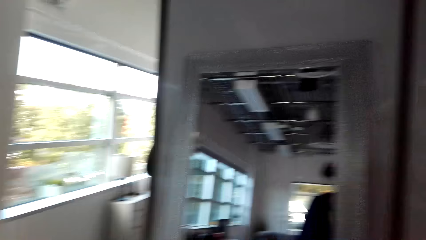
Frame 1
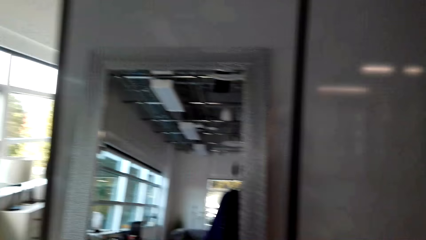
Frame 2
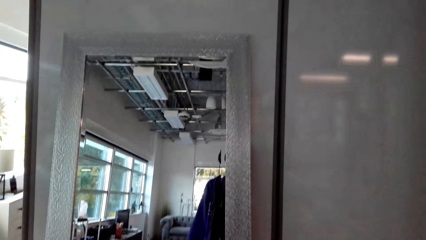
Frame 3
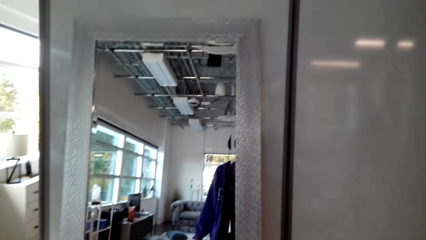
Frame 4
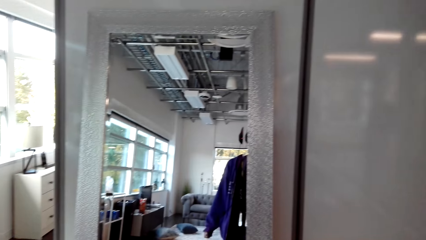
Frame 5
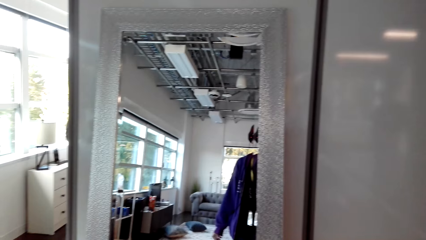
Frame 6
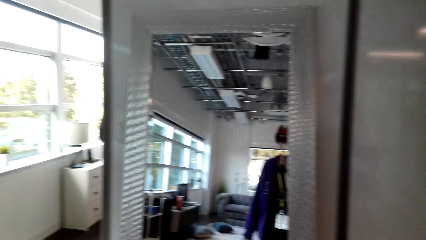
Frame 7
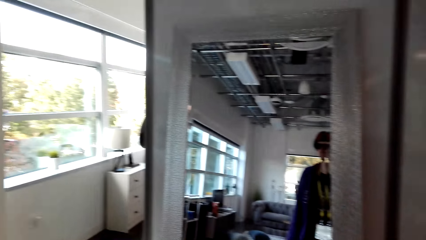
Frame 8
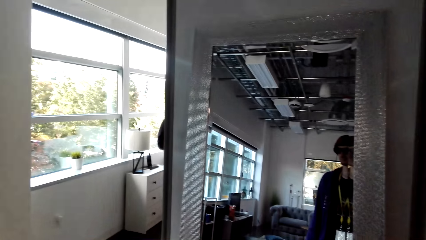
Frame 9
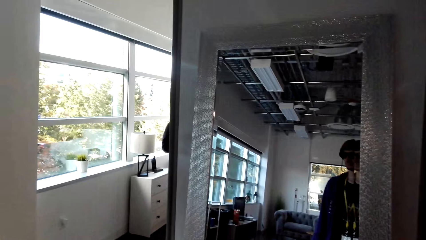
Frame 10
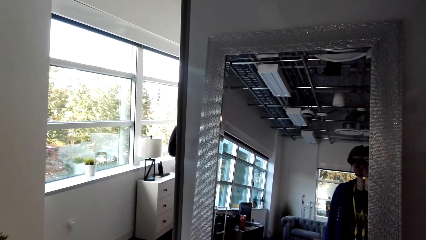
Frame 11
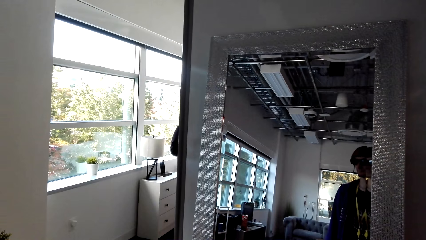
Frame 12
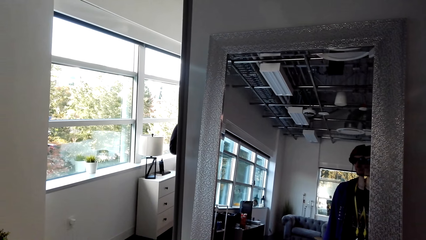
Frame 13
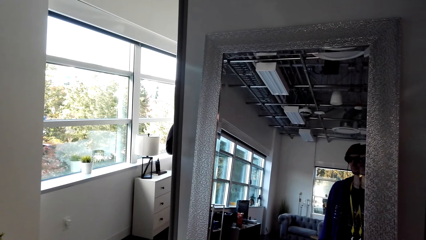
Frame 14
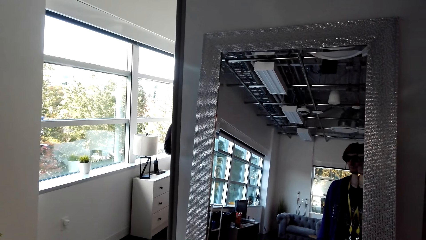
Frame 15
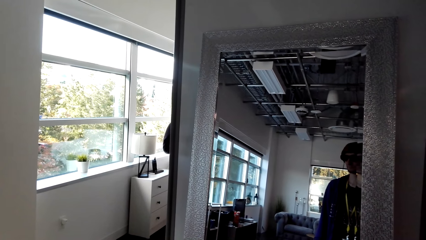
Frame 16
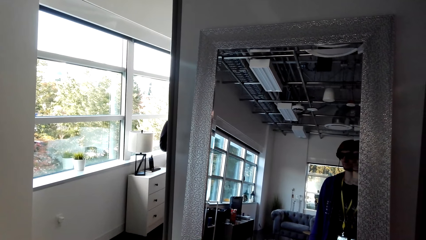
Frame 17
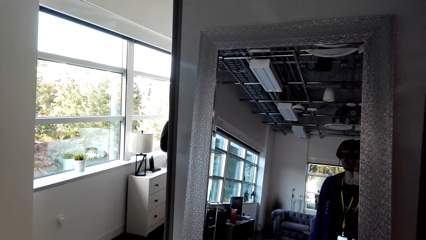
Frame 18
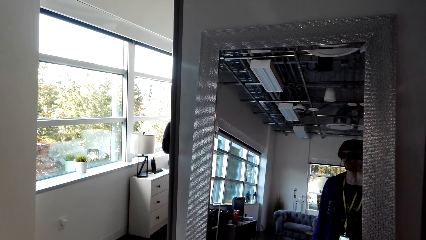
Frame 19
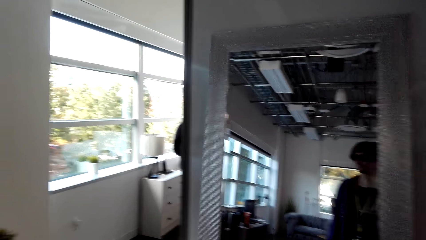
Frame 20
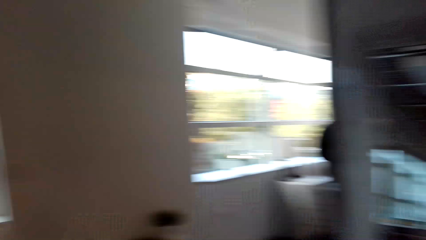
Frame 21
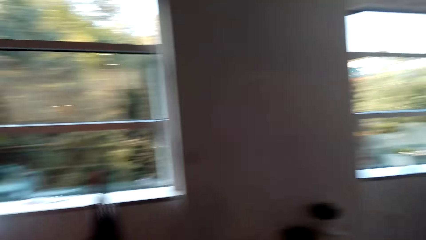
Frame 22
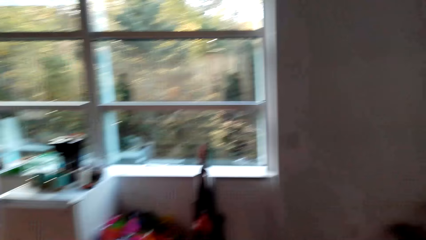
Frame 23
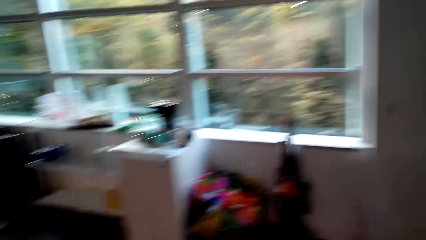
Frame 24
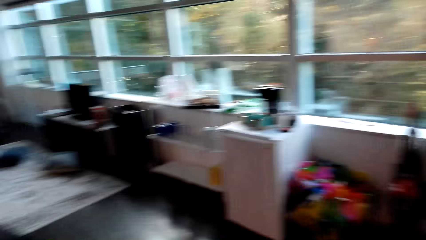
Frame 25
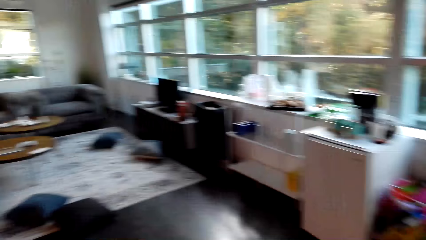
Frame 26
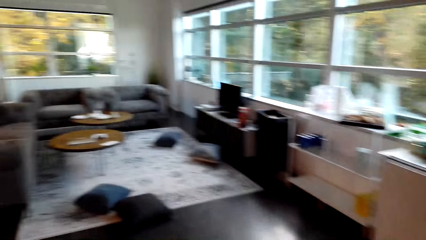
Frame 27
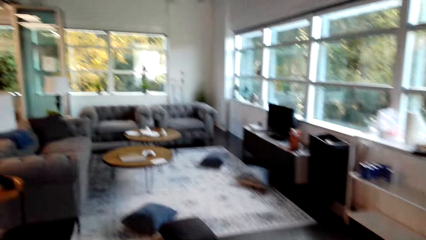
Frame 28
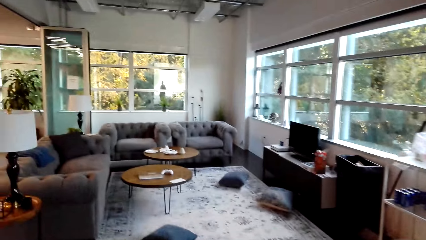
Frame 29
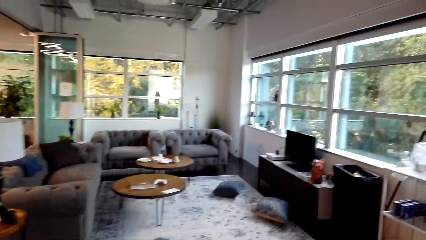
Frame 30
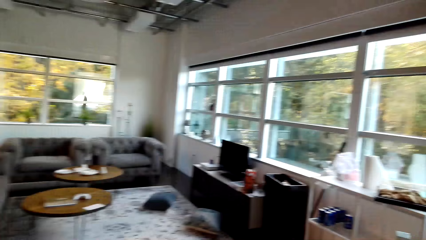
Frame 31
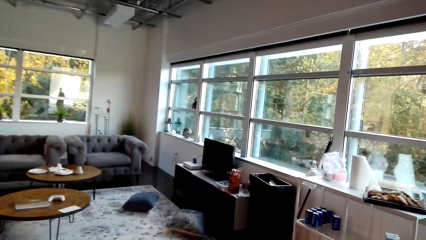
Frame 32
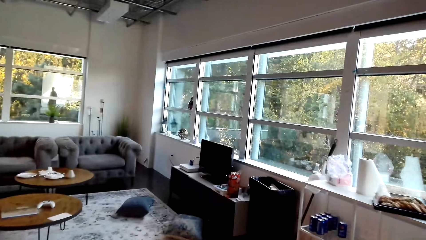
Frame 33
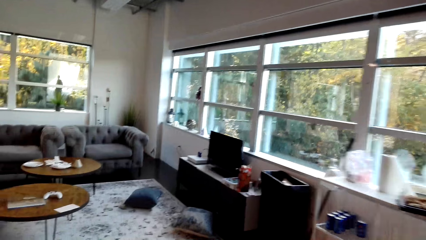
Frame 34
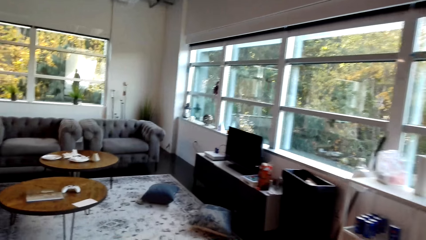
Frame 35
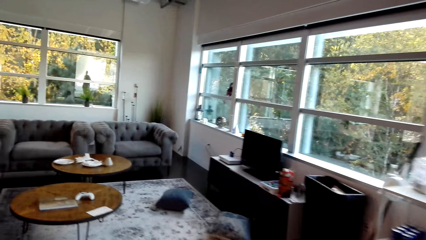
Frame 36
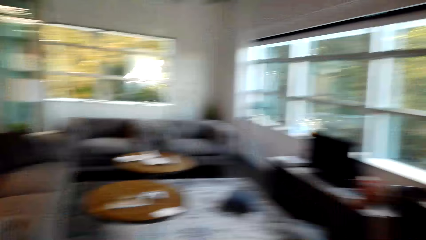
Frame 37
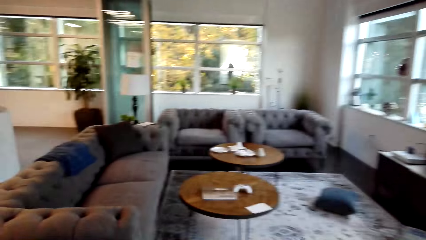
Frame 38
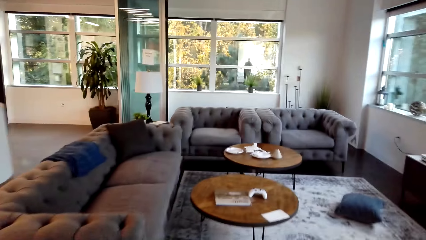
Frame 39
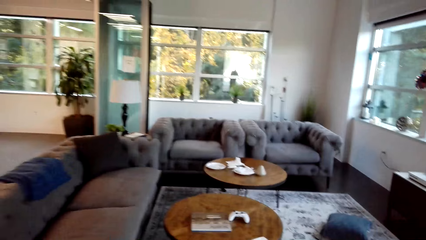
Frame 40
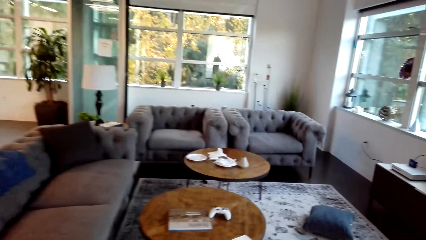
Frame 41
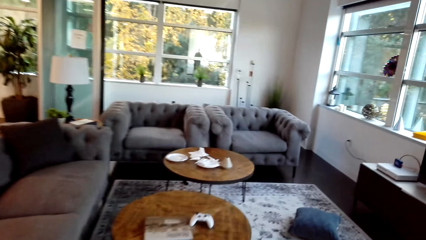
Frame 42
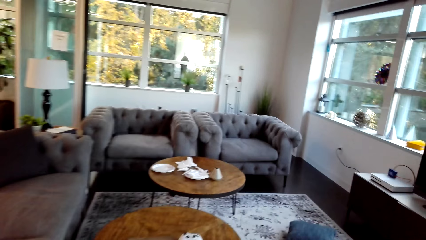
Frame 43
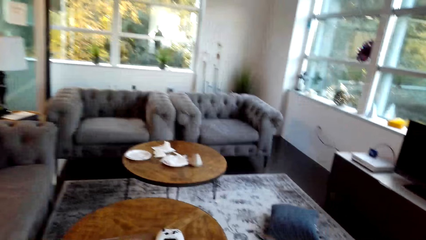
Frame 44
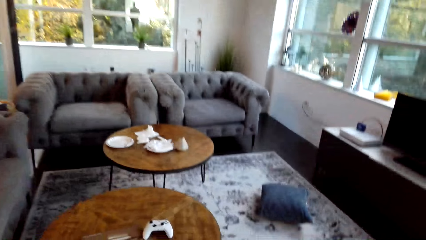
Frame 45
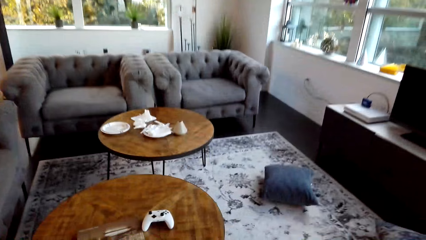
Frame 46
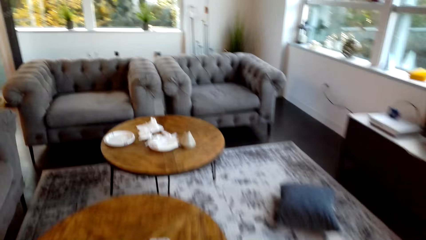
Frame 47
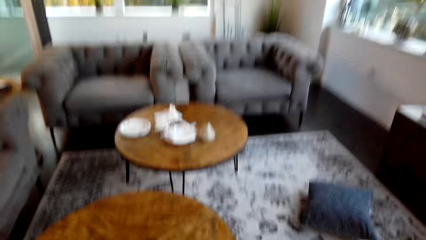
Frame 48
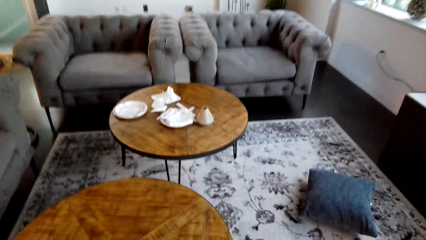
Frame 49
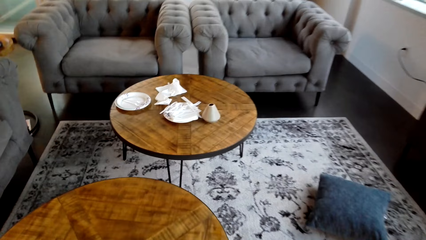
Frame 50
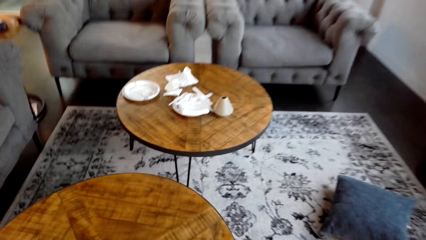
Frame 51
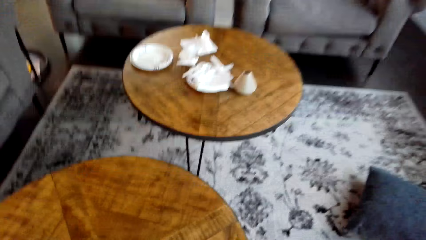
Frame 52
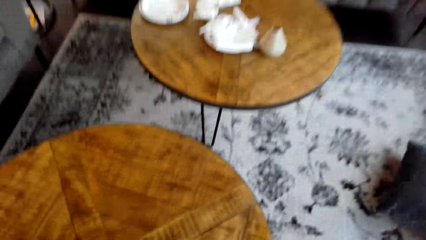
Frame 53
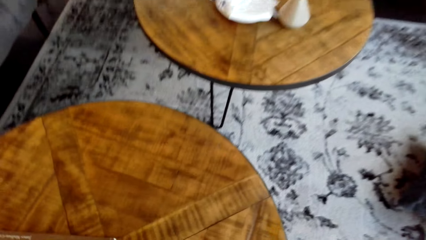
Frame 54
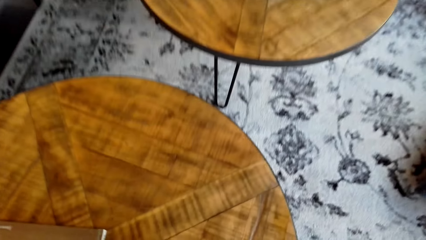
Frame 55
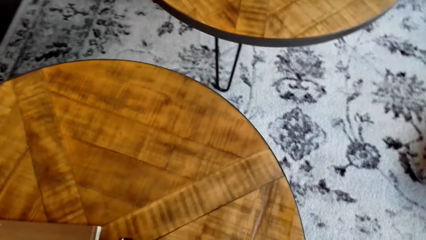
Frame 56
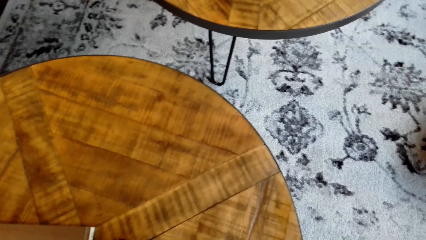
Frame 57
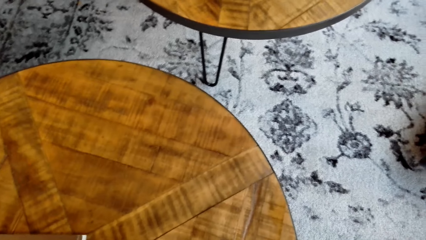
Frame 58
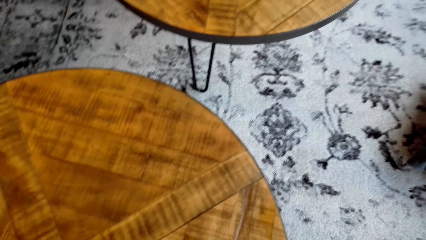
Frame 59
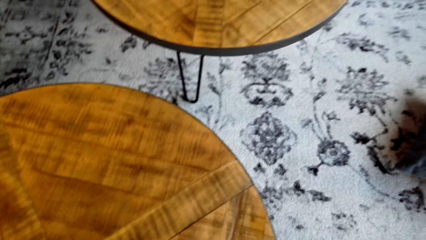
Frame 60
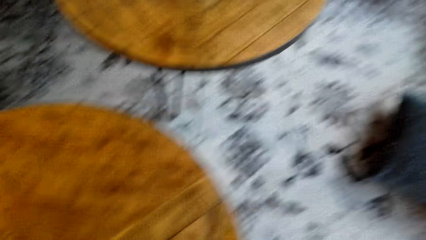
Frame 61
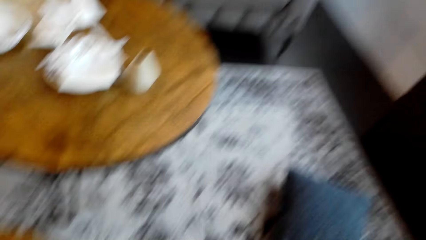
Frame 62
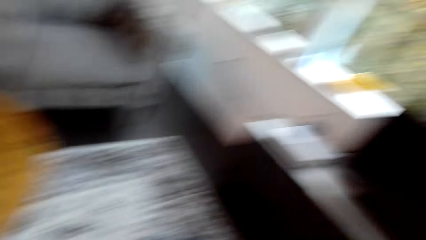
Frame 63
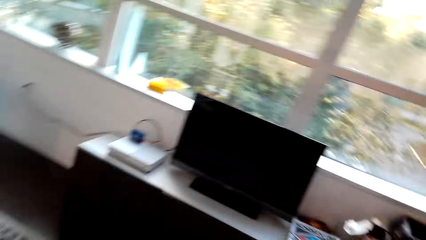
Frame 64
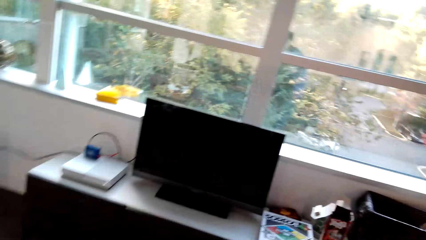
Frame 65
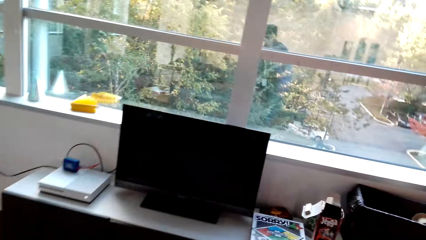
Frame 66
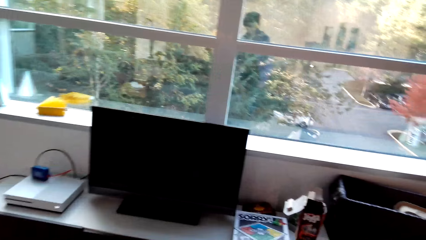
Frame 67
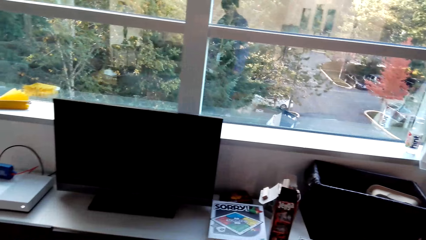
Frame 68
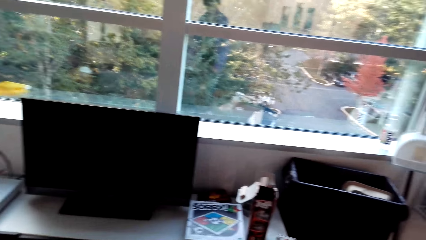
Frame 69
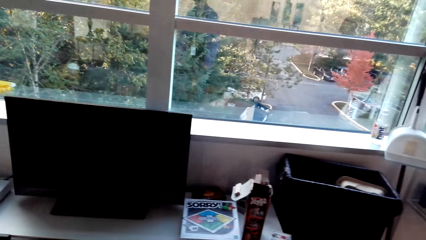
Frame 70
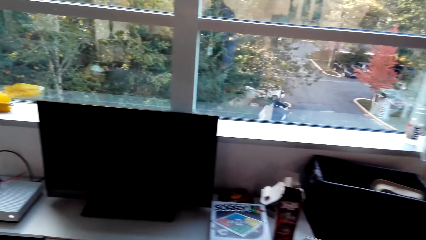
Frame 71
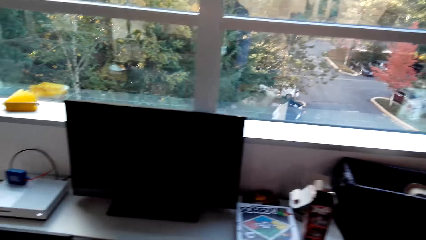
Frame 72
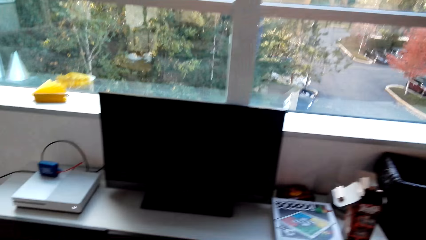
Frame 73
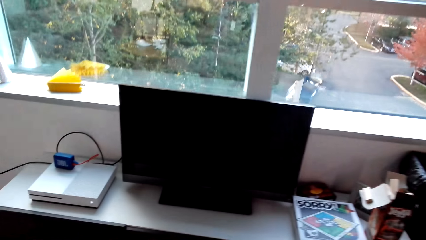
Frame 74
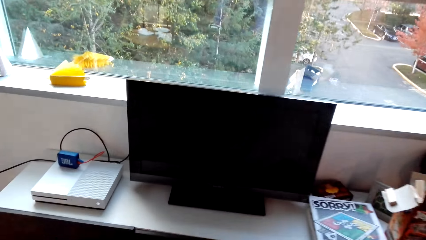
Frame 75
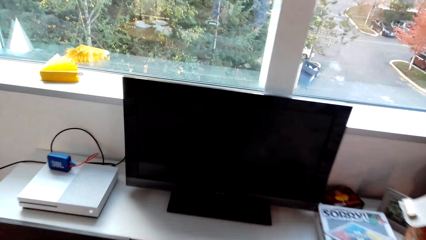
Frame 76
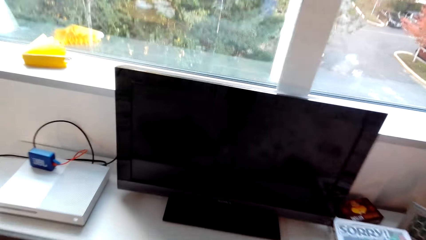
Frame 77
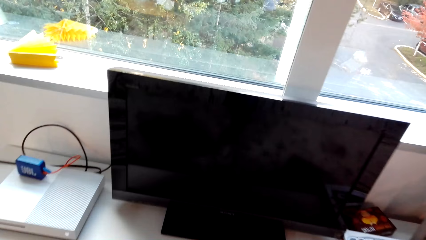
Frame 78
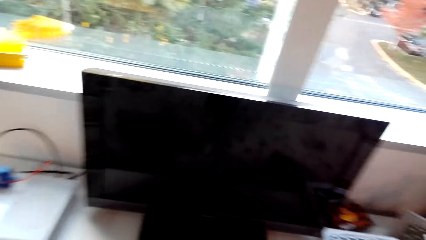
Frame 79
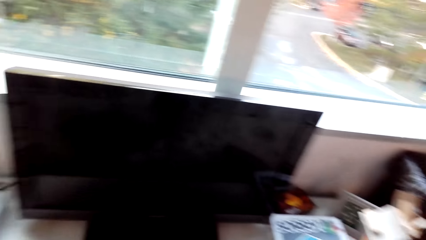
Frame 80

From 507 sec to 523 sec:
The camera wearer looks at the mirror. They look on the window, walk in the house and walk in the living room. They take a game pad. They walk to the television and look at the screen.
